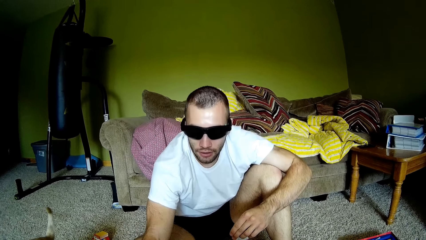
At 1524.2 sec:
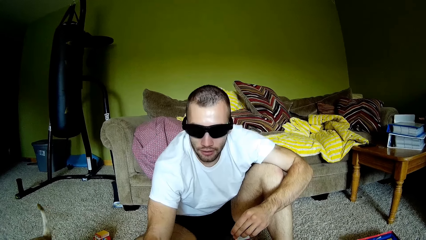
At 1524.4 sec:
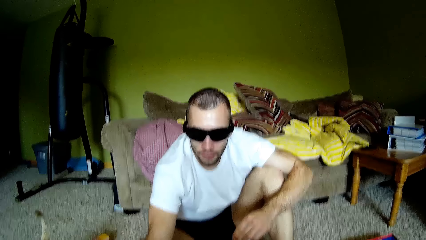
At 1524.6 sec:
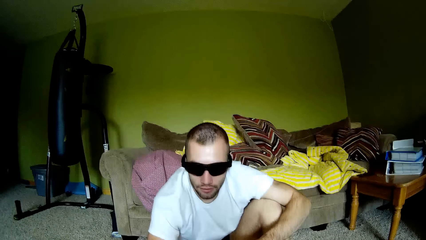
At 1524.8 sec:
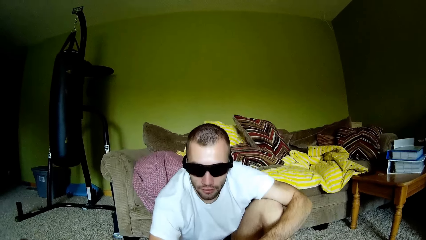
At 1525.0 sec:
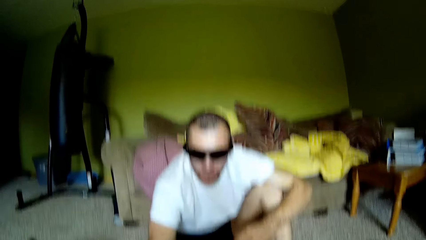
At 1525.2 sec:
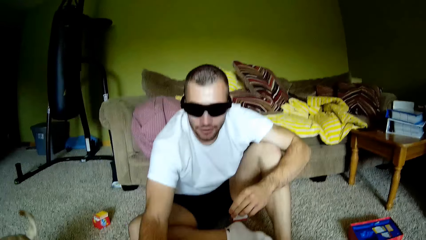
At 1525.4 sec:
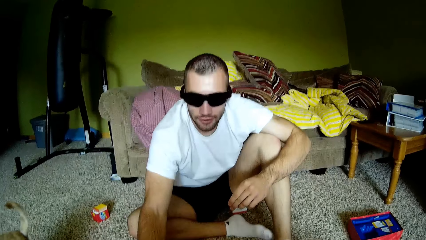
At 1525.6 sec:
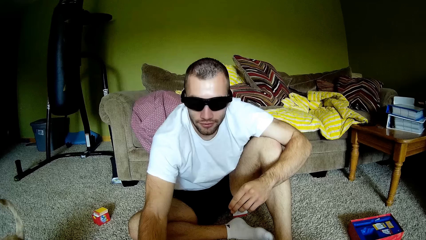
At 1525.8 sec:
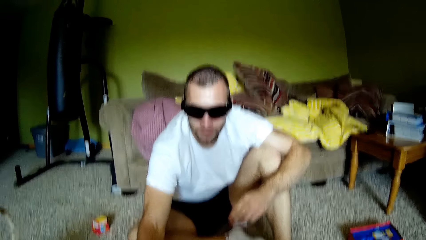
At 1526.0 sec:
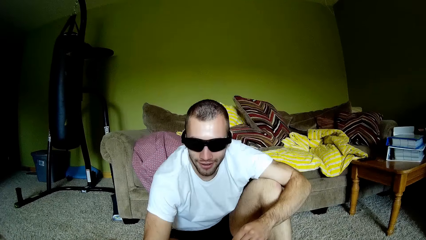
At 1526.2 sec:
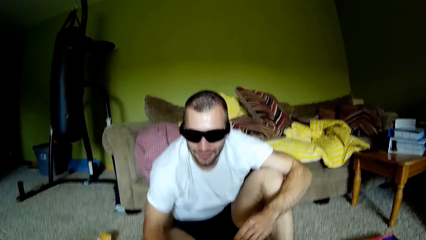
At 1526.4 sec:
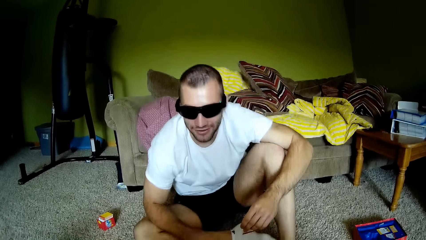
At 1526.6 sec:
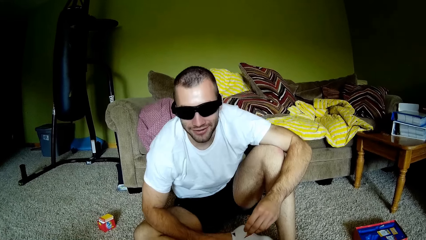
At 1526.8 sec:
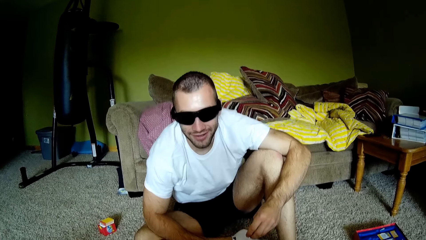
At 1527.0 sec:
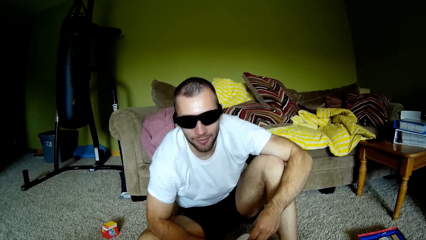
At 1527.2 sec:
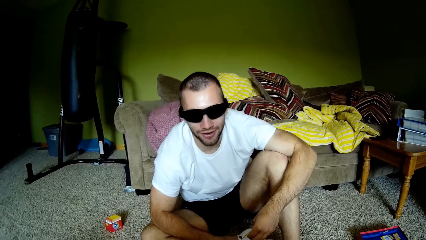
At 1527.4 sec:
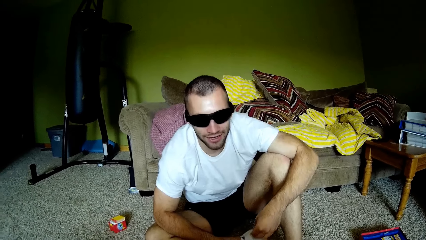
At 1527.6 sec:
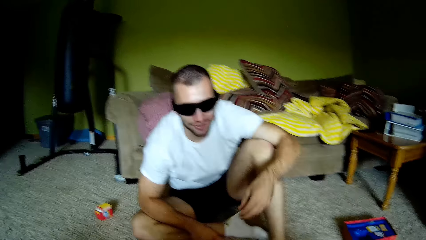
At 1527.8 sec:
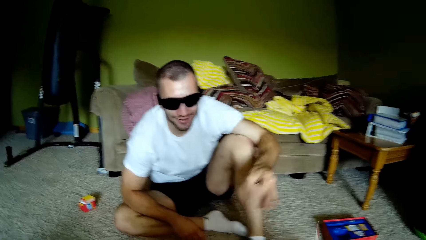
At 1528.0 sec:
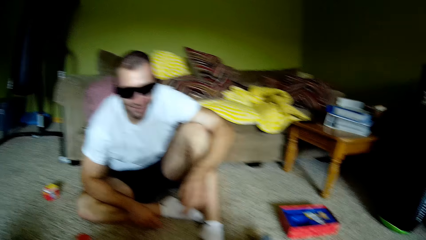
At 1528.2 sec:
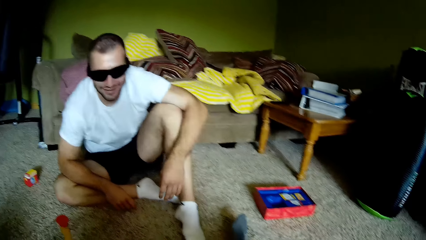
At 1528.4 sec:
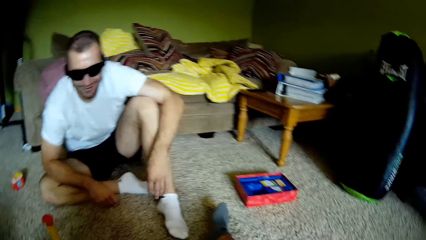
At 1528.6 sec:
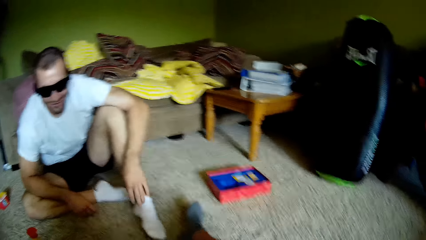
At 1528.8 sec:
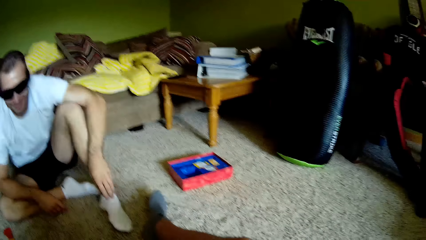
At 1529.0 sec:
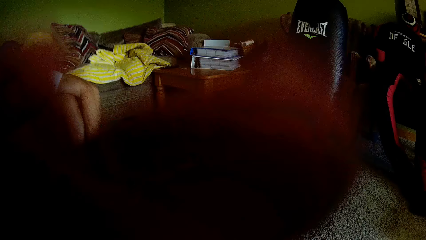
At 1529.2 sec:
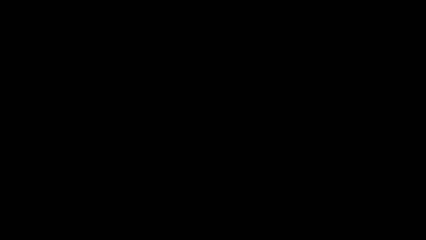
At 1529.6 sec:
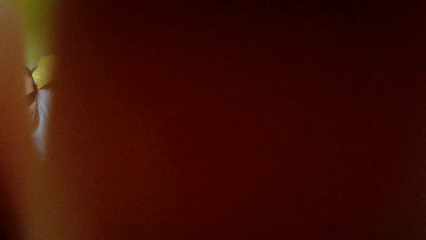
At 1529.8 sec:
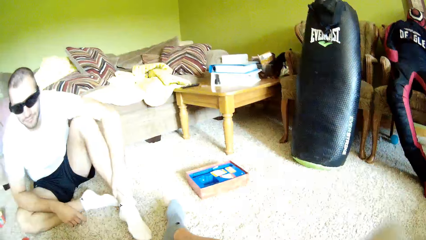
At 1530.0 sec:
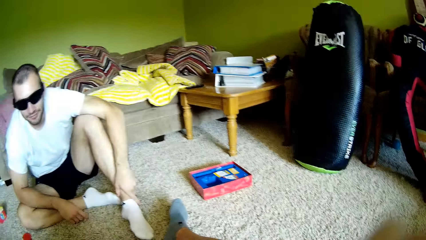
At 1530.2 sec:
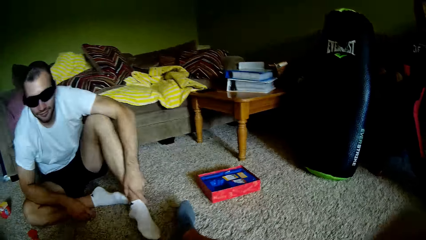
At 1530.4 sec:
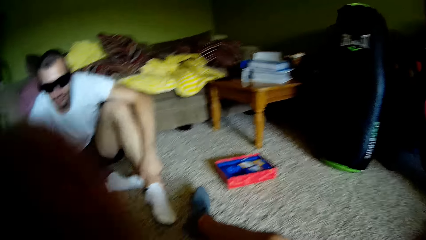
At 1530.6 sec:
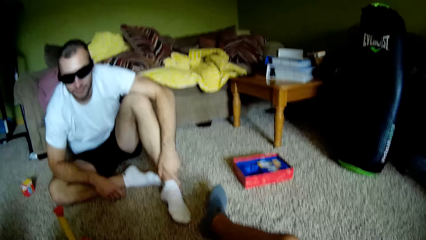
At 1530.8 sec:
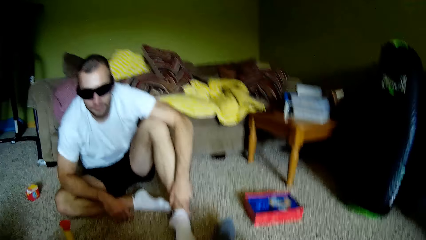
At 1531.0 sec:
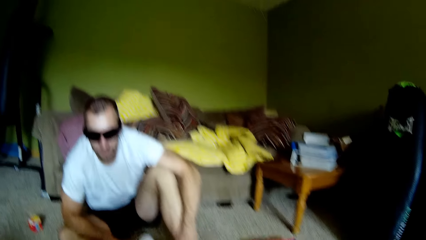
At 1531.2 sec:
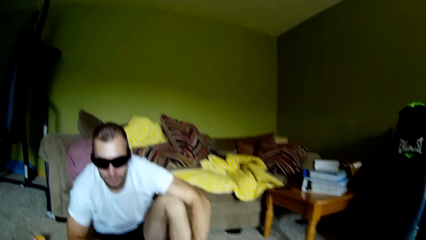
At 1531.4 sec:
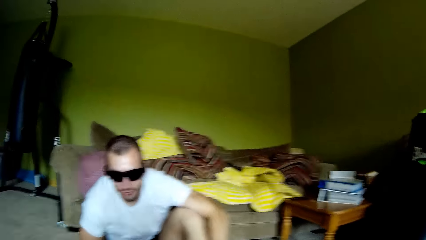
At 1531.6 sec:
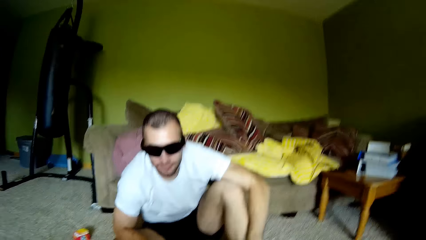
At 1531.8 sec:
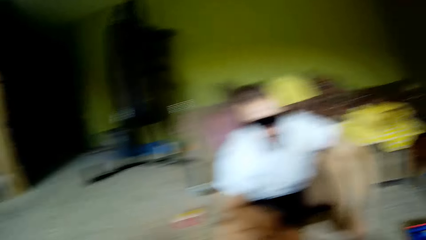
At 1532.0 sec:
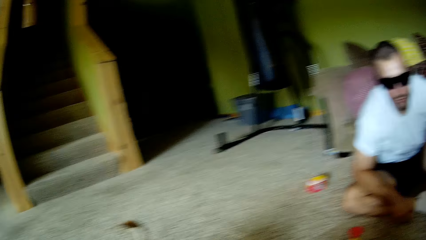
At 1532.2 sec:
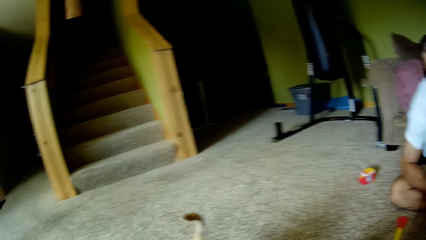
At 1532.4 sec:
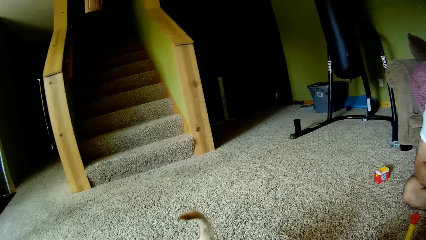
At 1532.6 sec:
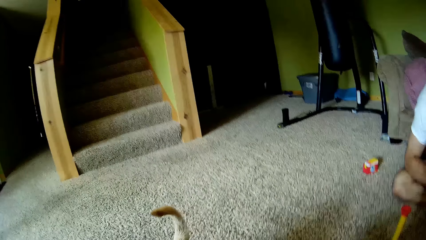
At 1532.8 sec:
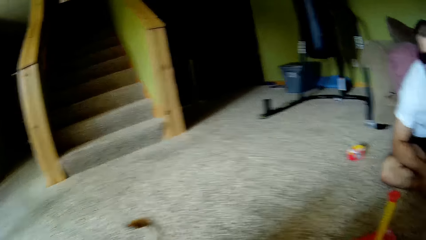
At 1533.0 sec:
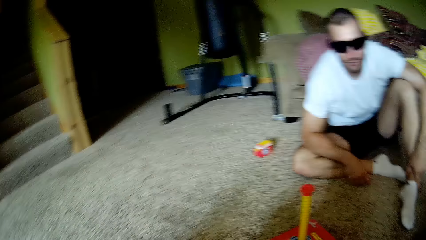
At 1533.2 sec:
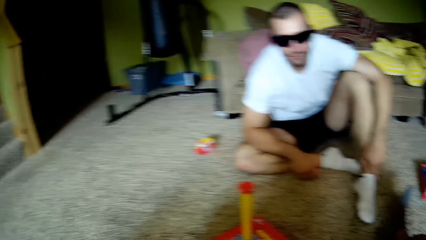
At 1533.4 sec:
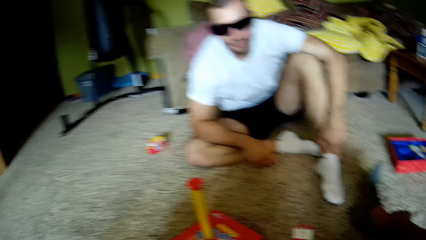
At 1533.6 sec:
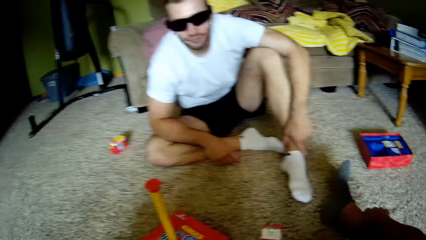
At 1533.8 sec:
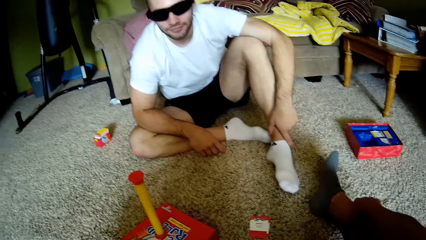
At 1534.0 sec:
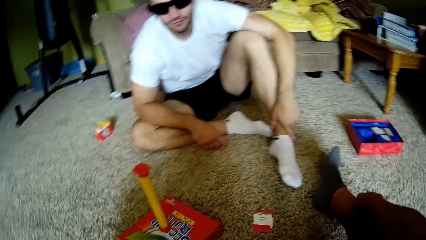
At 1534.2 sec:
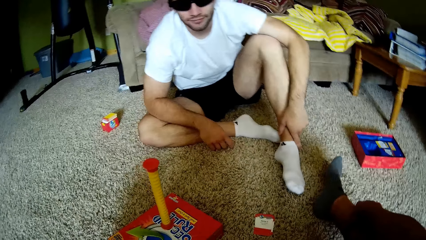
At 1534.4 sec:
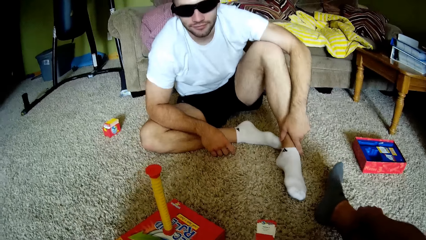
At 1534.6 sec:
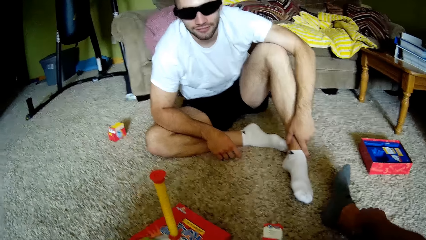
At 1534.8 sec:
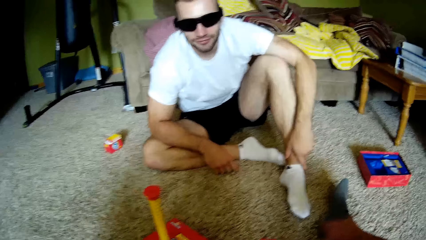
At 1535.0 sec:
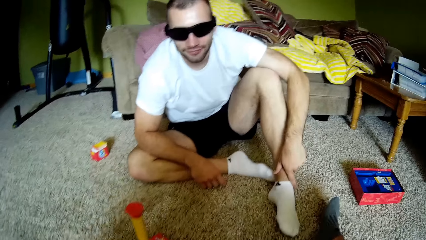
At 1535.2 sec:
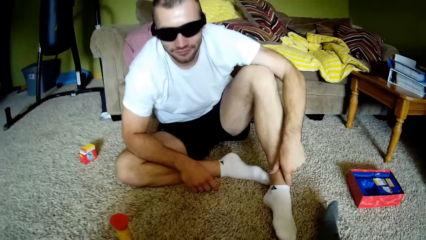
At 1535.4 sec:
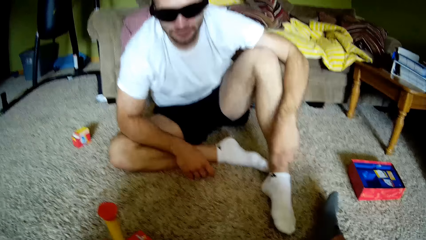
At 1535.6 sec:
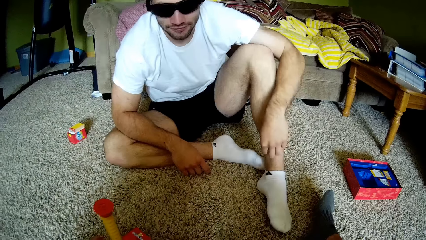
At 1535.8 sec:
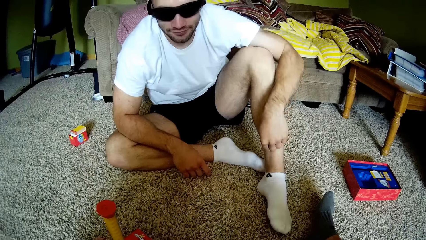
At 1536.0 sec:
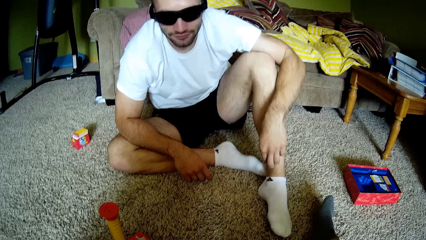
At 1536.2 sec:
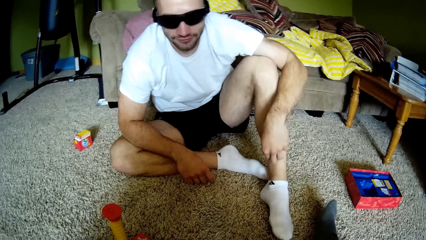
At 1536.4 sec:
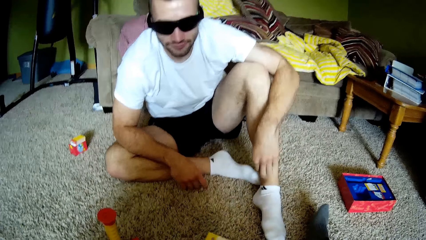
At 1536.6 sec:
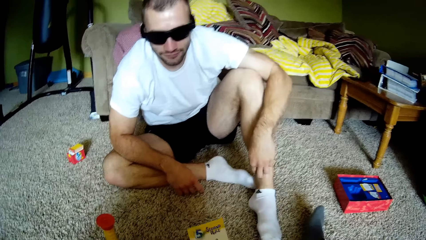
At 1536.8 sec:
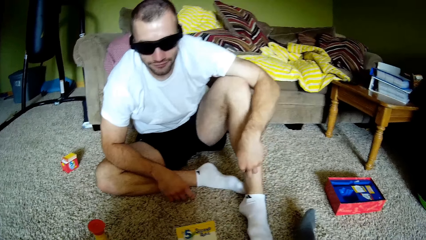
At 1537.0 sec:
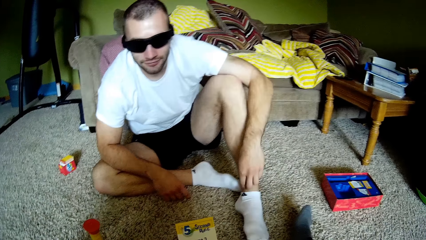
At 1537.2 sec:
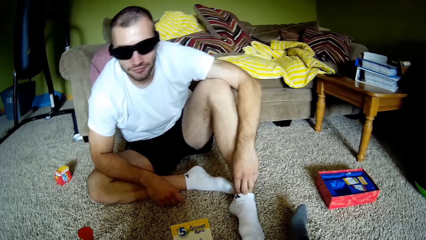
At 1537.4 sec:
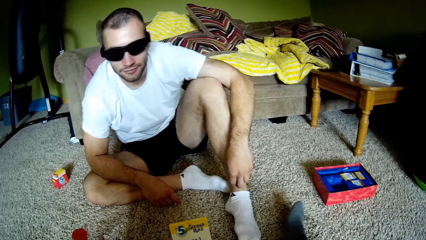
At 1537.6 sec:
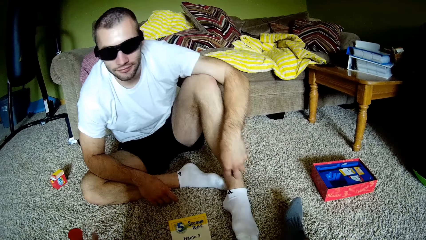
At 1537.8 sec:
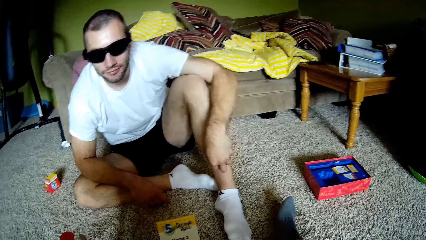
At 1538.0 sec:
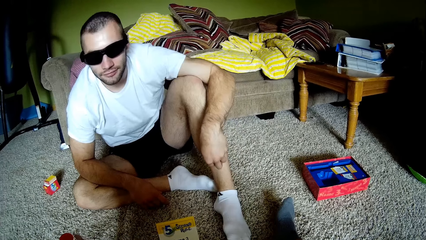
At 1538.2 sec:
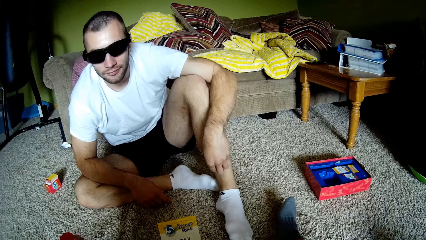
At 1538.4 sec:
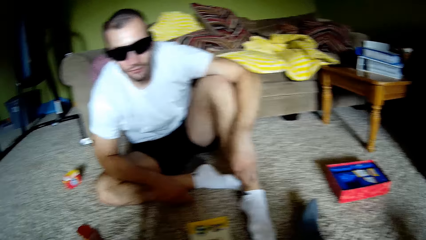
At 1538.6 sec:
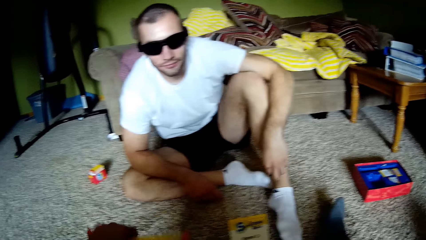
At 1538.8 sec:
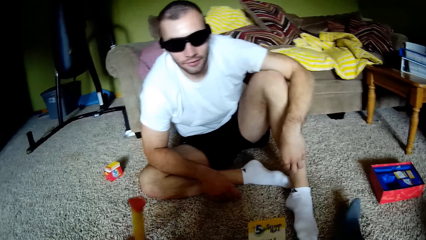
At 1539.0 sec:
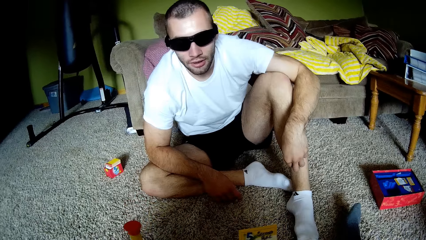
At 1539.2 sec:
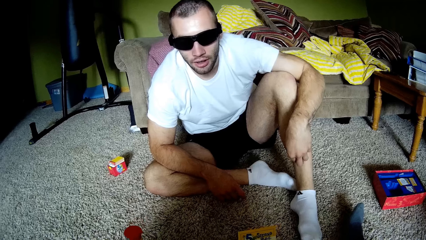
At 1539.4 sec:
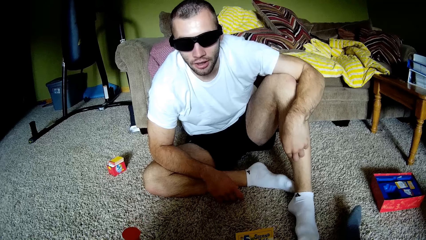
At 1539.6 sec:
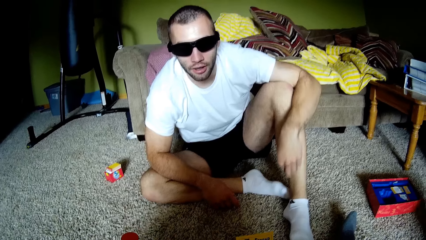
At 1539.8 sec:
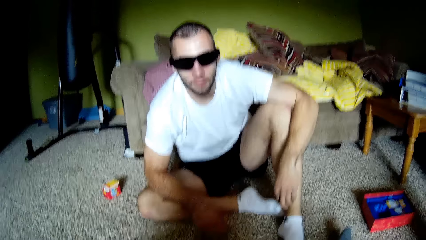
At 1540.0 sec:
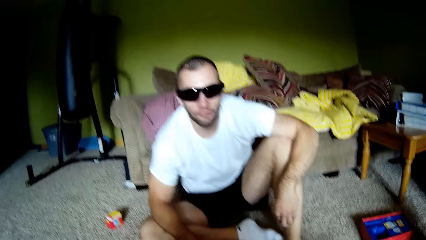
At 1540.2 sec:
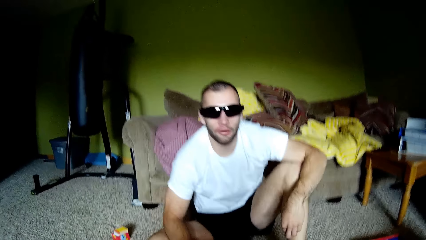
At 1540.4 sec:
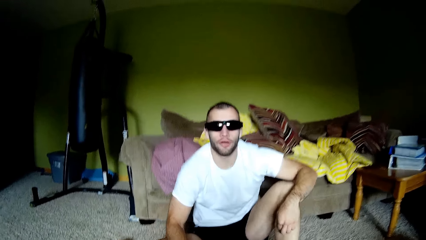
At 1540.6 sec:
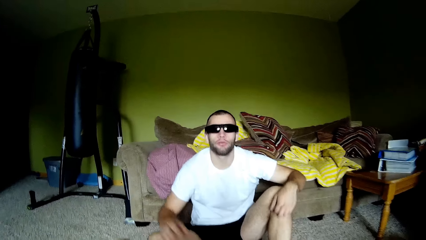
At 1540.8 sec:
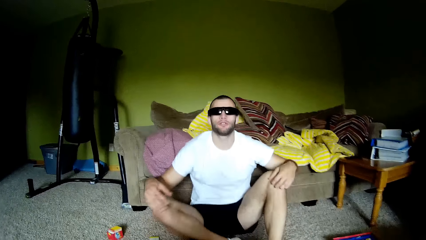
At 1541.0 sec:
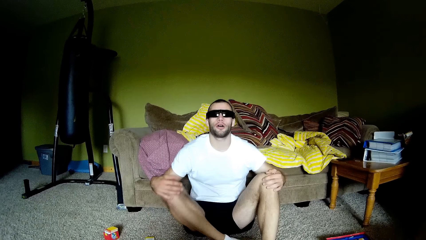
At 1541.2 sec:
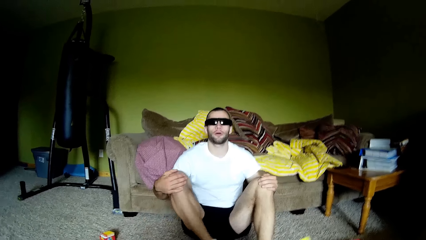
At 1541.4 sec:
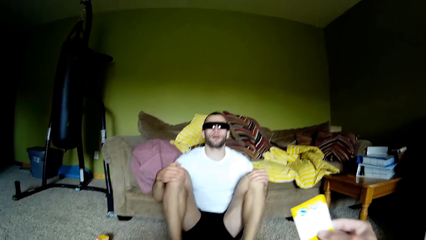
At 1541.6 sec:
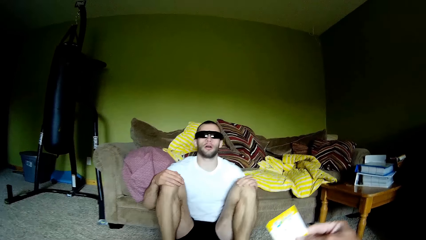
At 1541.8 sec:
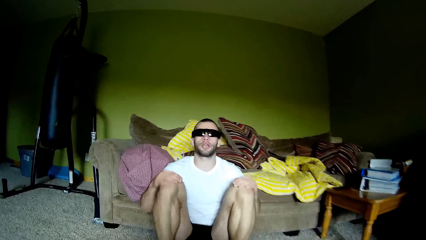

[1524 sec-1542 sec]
The camera wearer talks to a man and looks around. The man moves his hand. The camera wearer moves a hand and looks around. They look at the dog, look at the man, and look around again. The man scratches his leg. The camera wearer looks around and looks at the man. The man scratches a leg, talks to the camera wearer, sits upright, and moves his legs.
